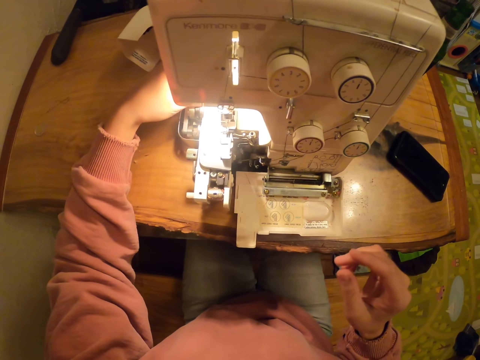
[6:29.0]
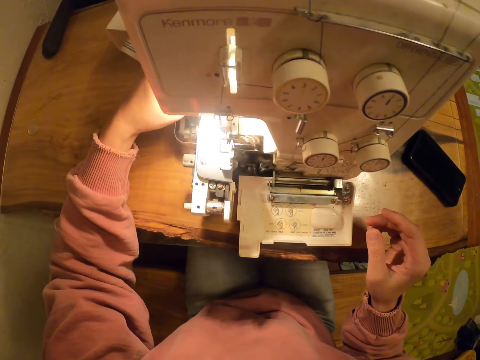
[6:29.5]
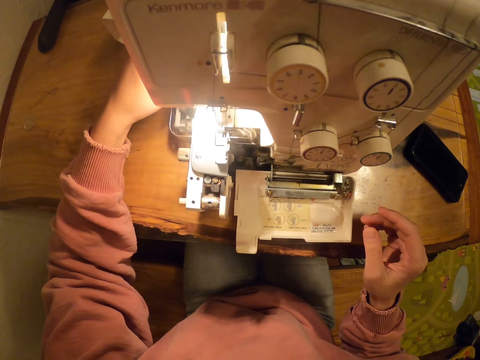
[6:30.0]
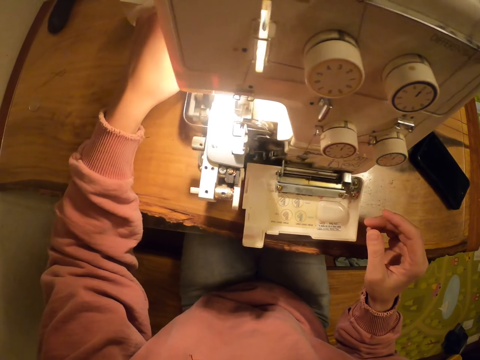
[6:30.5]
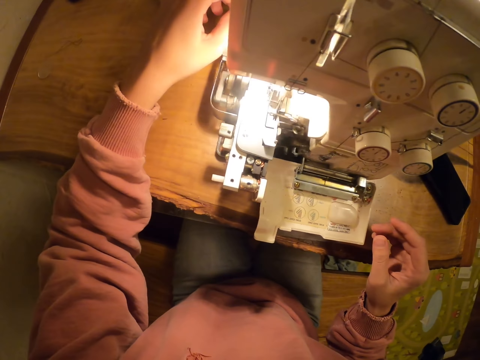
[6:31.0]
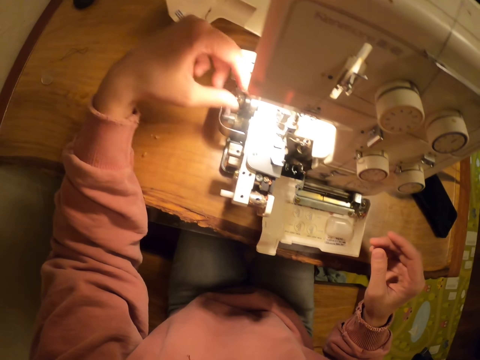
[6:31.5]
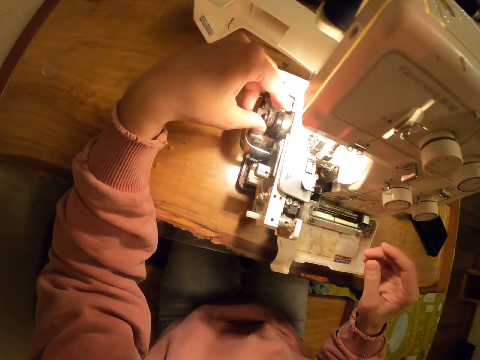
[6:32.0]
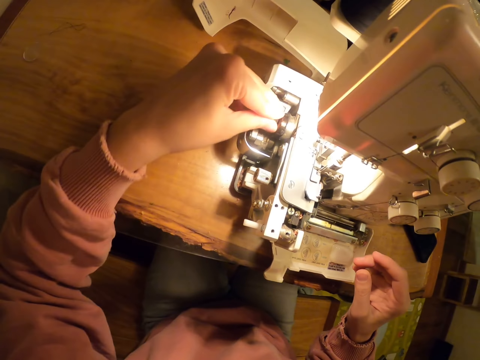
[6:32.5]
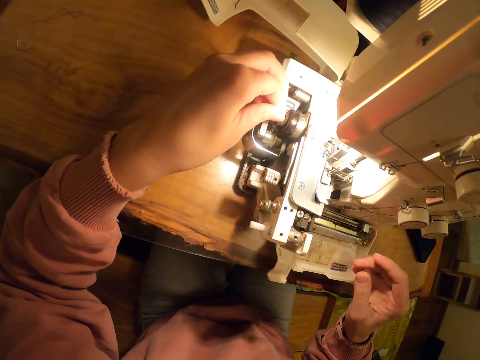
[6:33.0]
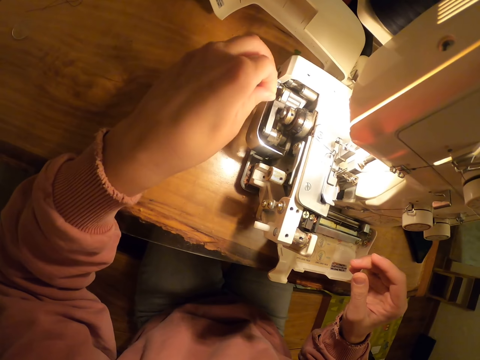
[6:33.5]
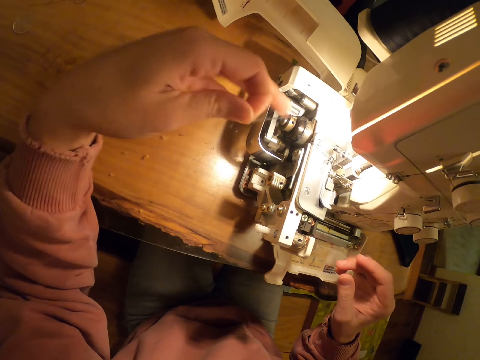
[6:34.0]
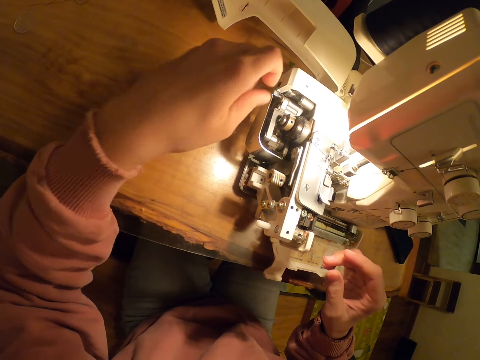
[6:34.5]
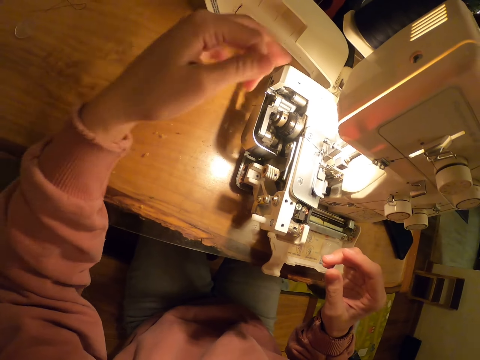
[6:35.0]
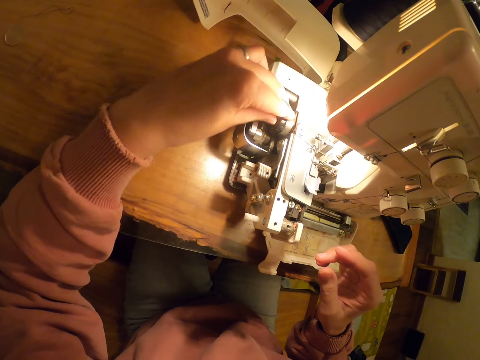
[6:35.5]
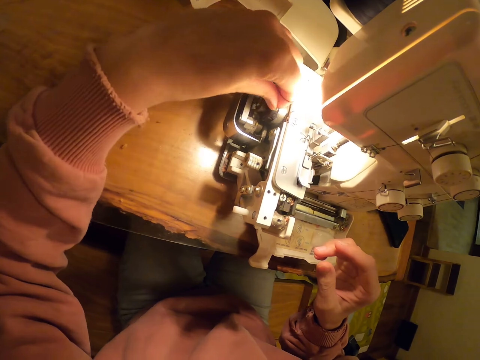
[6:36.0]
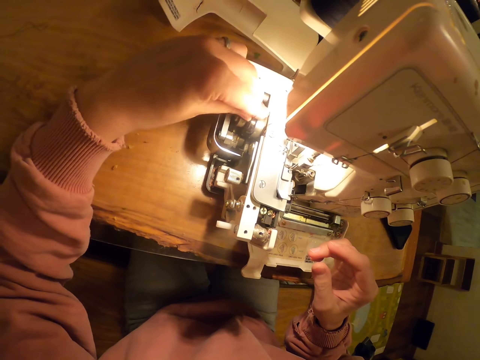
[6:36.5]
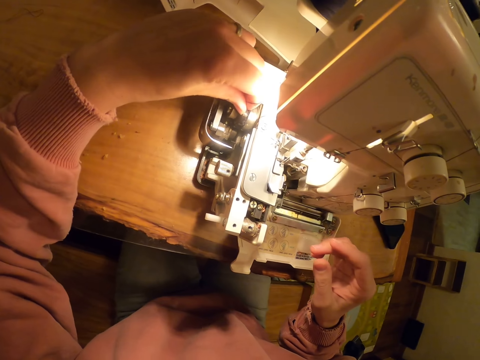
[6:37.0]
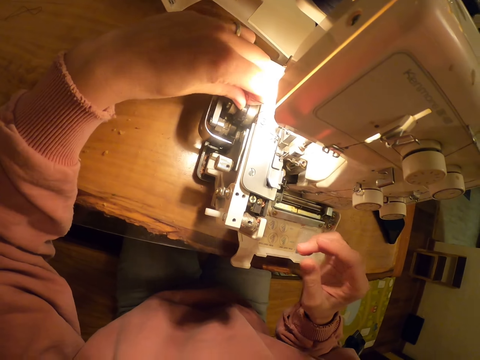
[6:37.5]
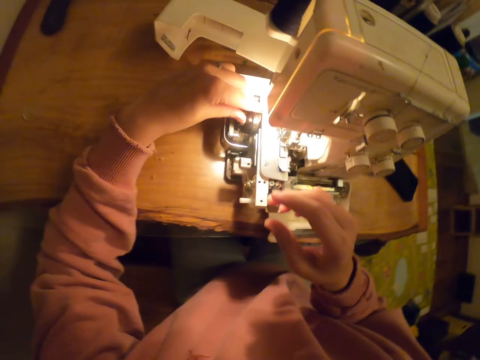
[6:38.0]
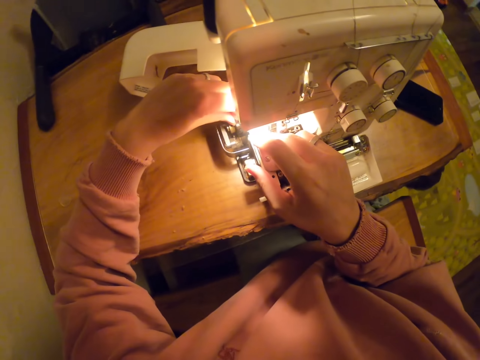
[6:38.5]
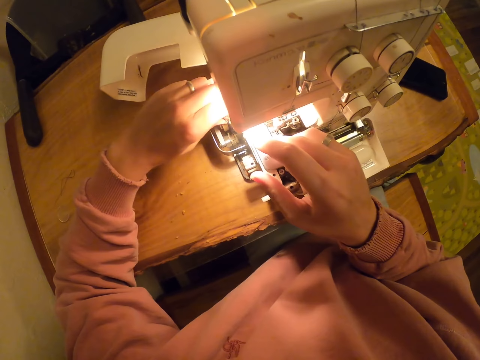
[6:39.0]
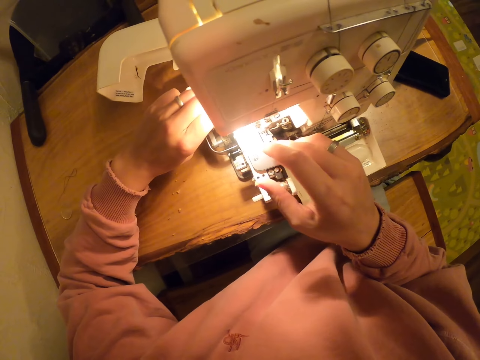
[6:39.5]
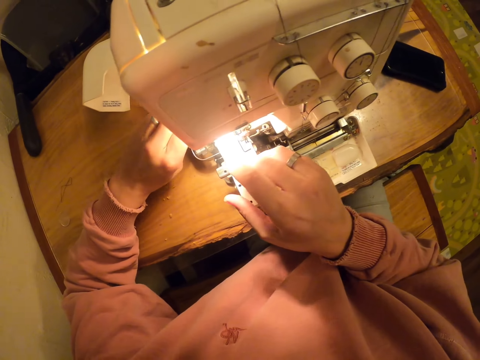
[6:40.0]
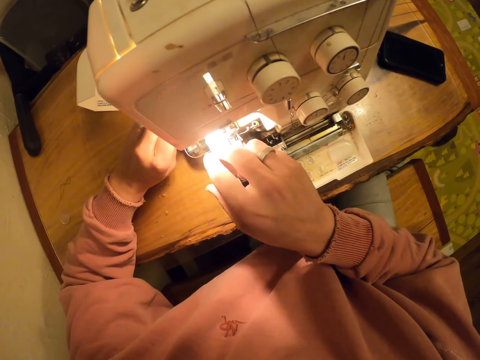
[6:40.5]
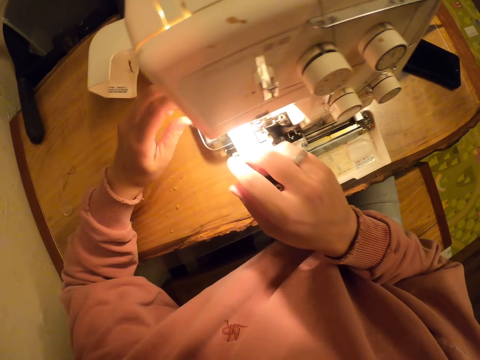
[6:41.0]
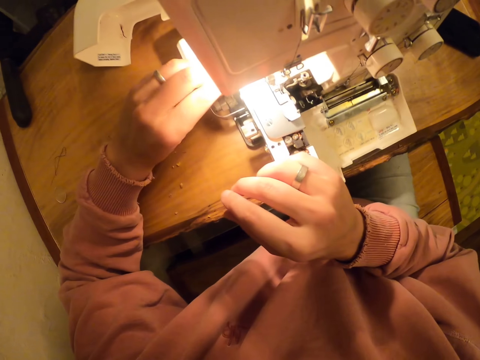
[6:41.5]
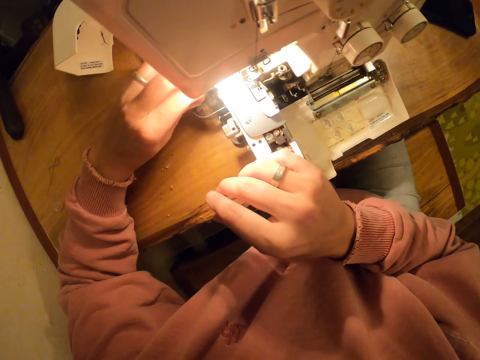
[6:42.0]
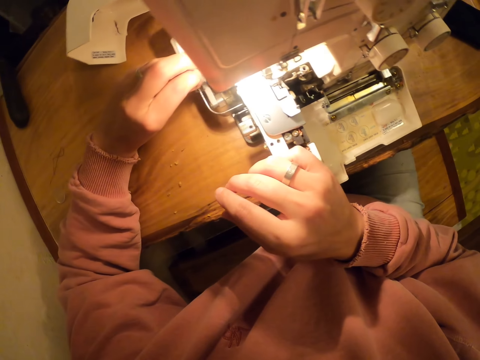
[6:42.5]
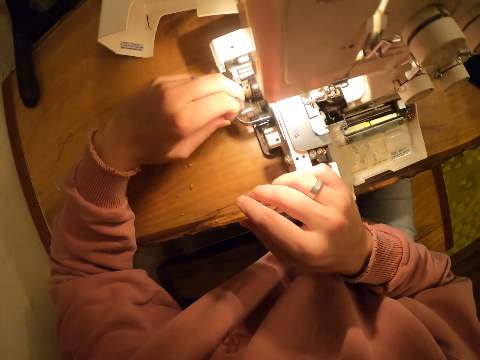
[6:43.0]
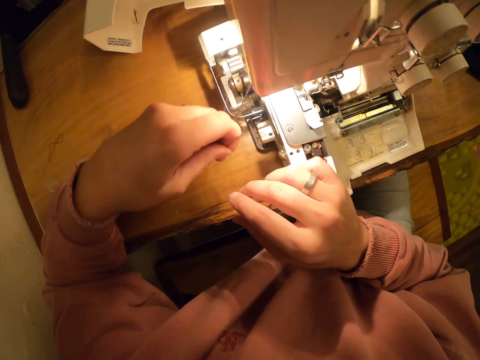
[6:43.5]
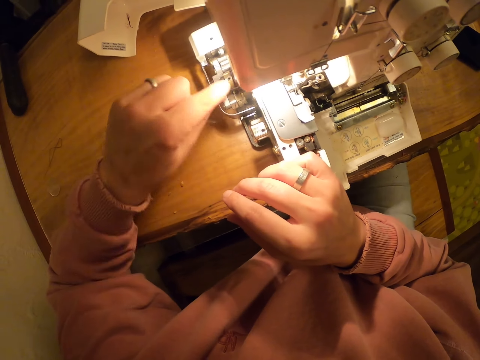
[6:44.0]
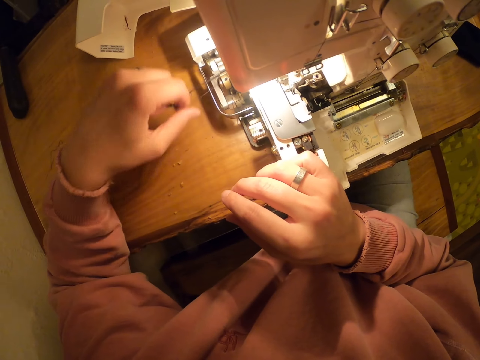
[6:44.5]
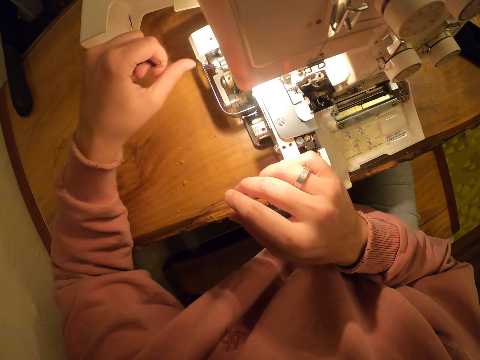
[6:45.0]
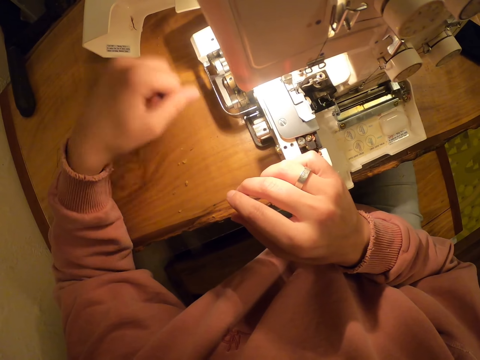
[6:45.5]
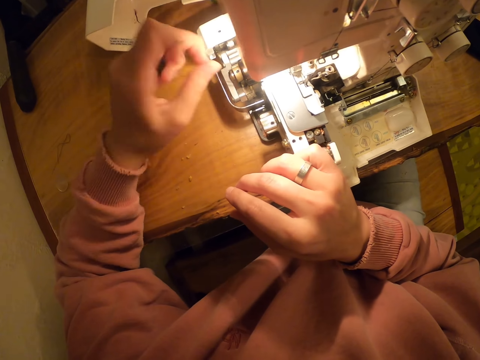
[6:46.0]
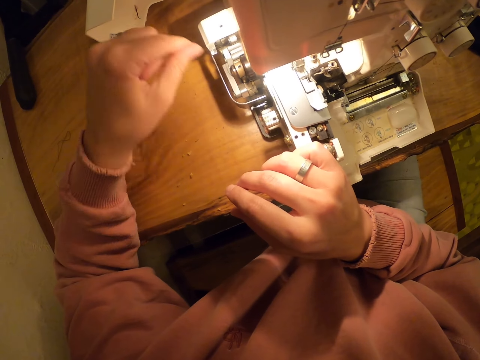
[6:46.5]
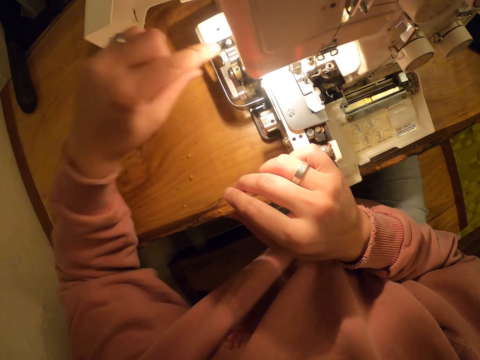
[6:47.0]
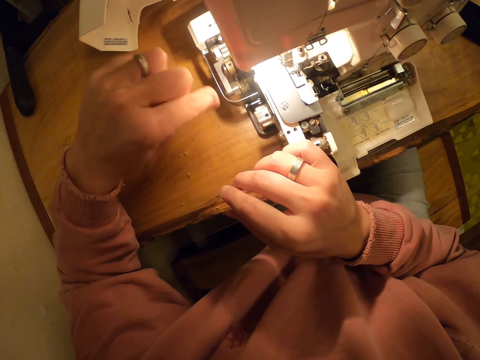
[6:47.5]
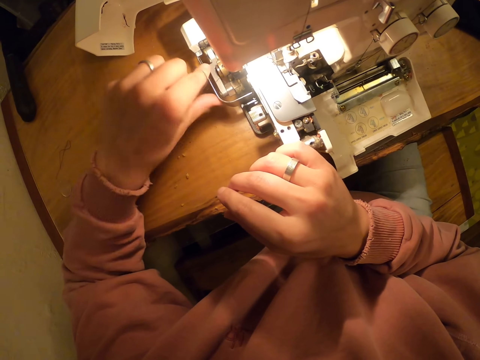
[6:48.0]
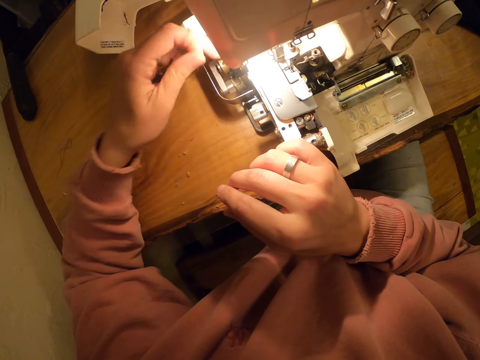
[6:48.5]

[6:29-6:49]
The camera wearer pulls the thread. They pull the thread from the machine.

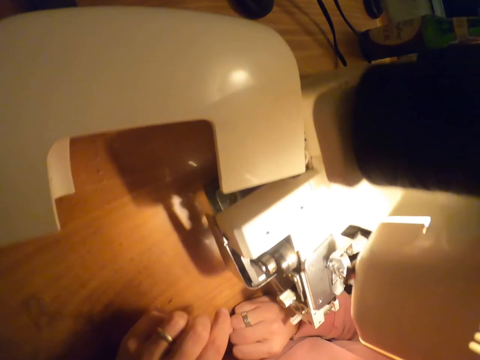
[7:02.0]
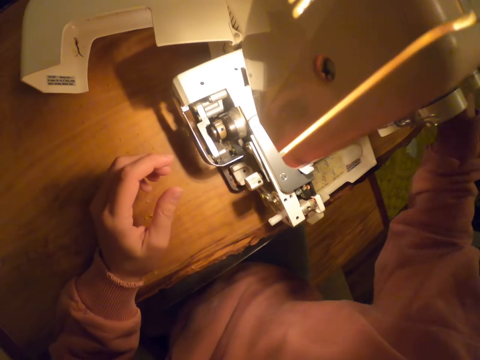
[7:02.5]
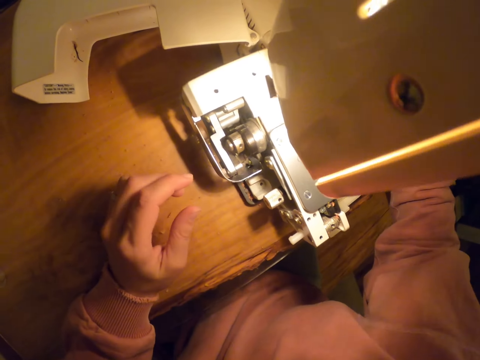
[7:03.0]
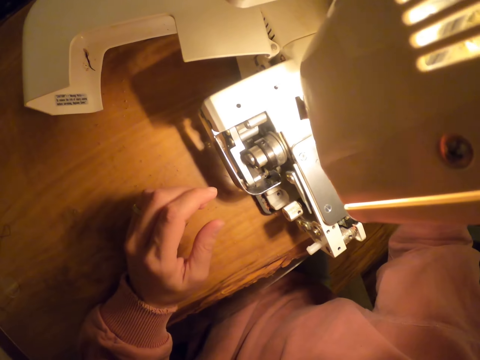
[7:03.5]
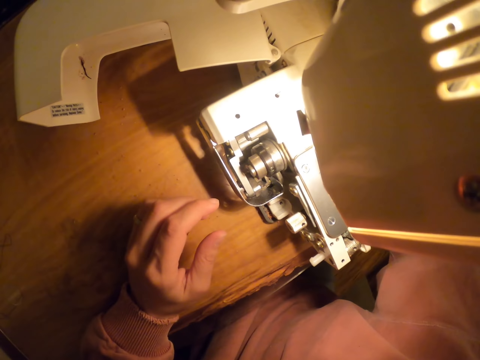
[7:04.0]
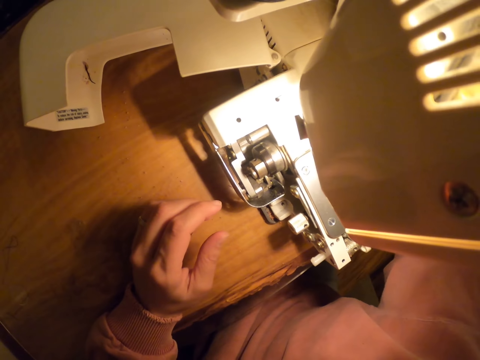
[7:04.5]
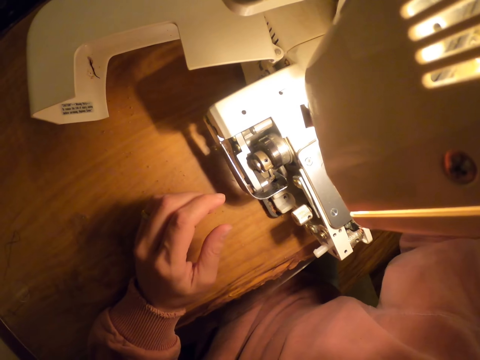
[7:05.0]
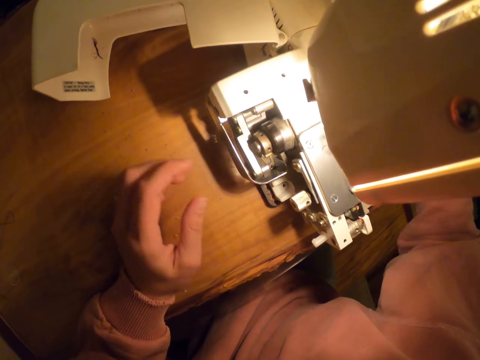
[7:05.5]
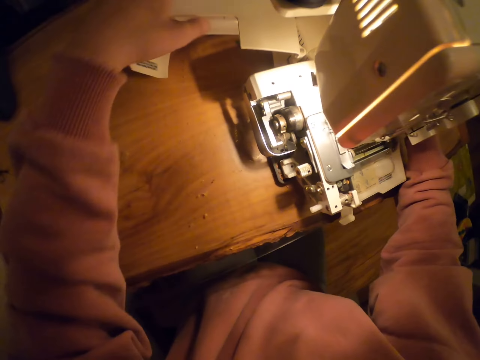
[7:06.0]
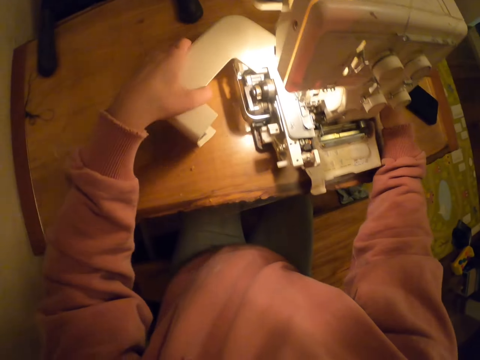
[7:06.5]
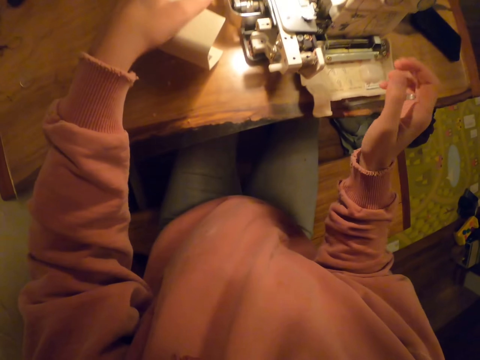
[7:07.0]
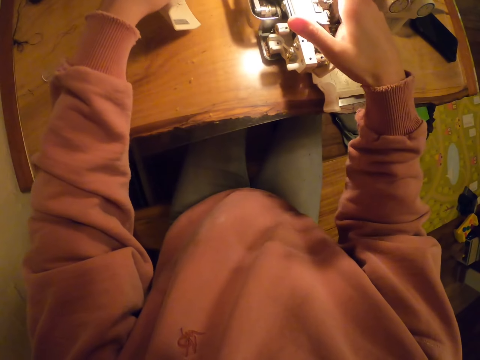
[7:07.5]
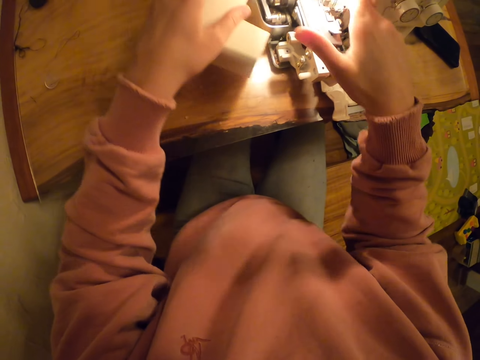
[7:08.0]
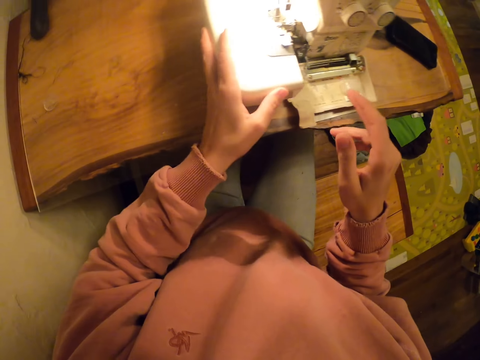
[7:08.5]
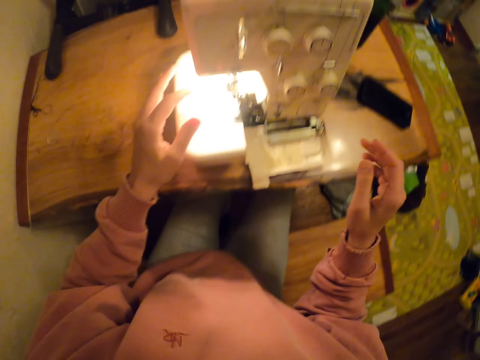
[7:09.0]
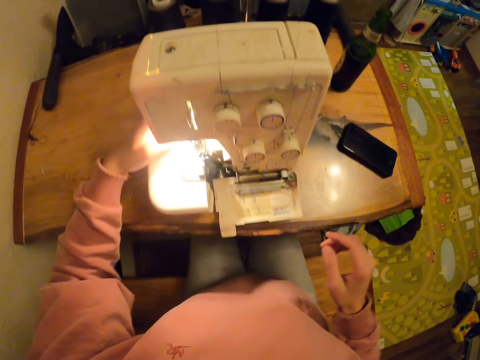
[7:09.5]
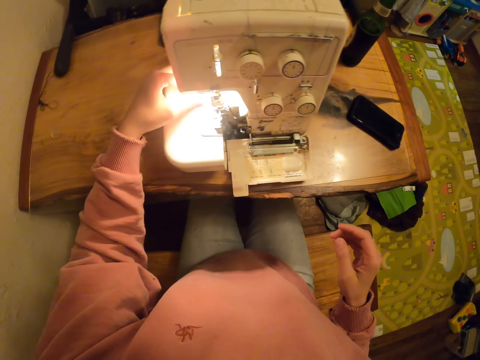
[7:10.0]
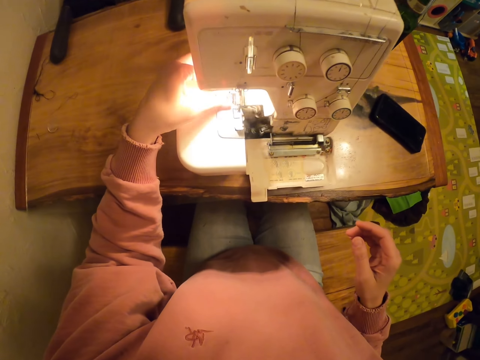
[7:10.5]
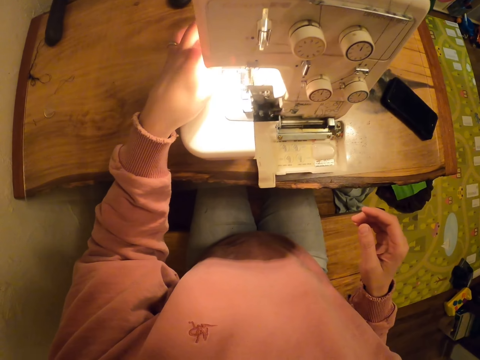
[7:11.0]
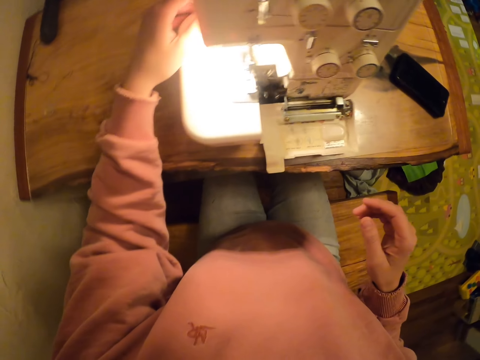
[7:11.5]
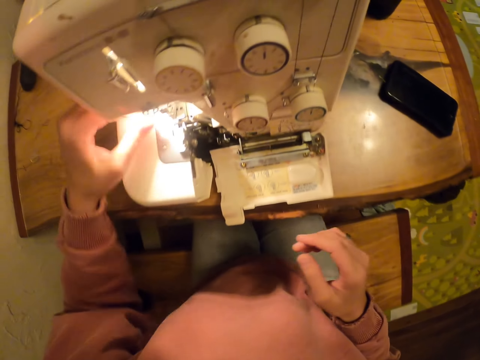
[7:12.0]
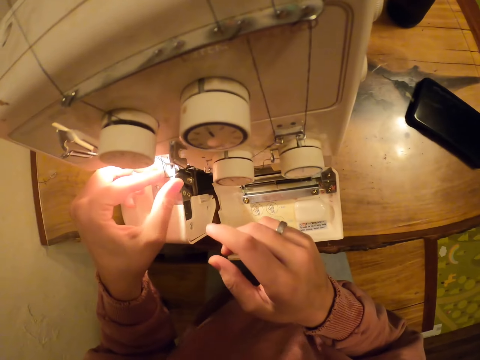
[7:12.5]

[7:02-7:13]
The camera wearer holds the machine. They close something on the sewing machine. They use the sewing machine.
